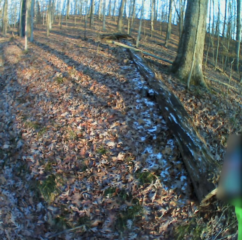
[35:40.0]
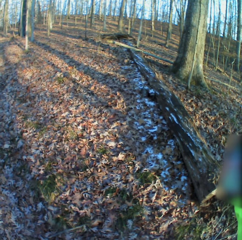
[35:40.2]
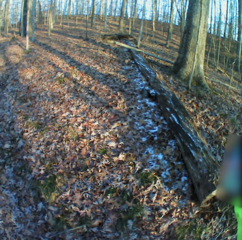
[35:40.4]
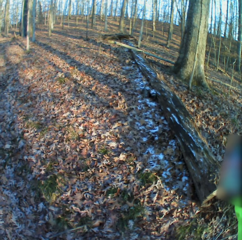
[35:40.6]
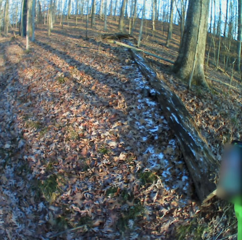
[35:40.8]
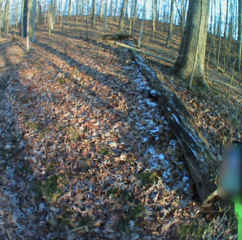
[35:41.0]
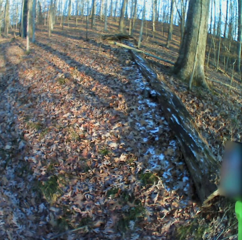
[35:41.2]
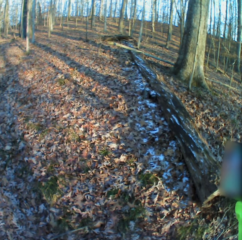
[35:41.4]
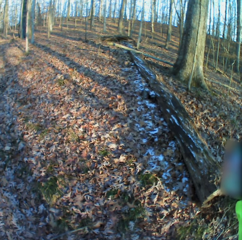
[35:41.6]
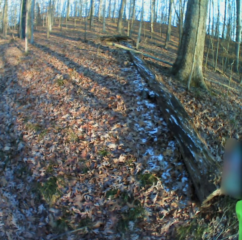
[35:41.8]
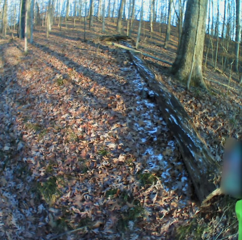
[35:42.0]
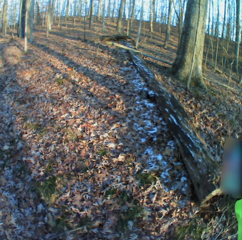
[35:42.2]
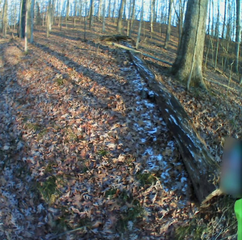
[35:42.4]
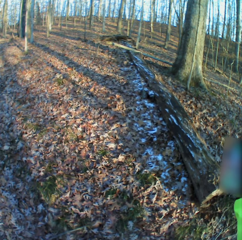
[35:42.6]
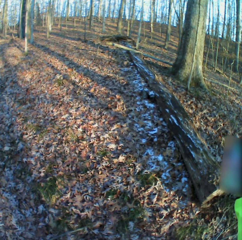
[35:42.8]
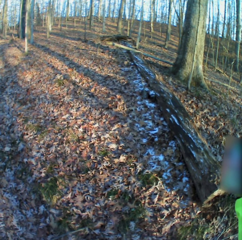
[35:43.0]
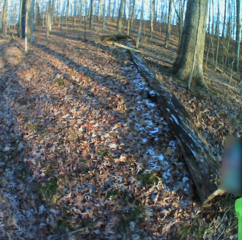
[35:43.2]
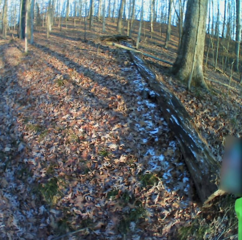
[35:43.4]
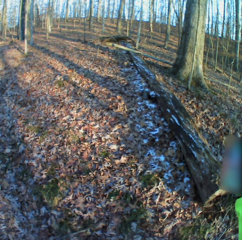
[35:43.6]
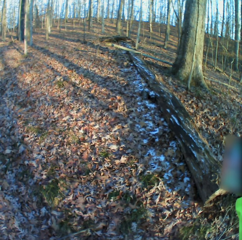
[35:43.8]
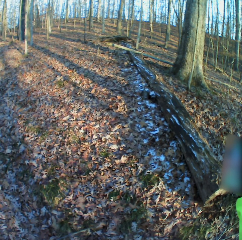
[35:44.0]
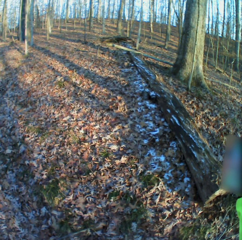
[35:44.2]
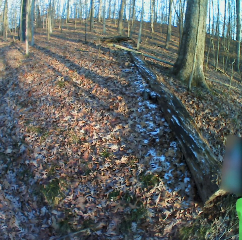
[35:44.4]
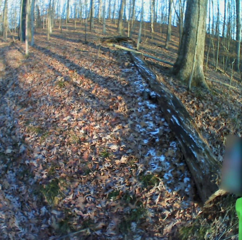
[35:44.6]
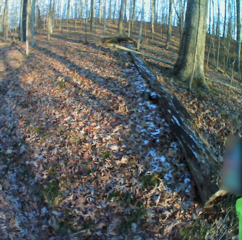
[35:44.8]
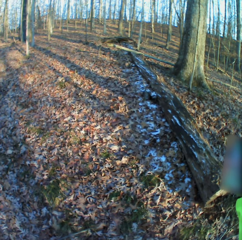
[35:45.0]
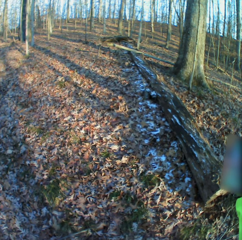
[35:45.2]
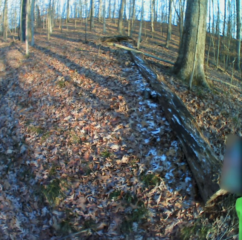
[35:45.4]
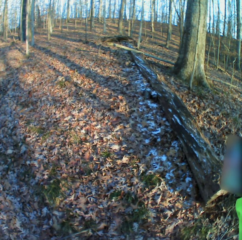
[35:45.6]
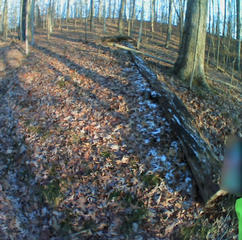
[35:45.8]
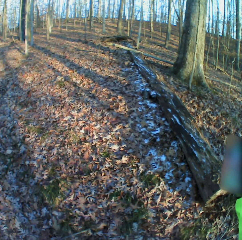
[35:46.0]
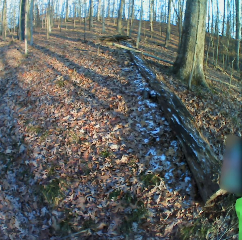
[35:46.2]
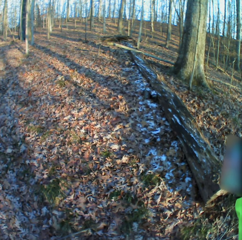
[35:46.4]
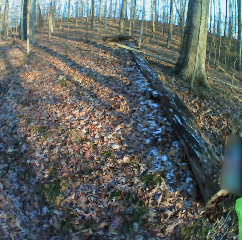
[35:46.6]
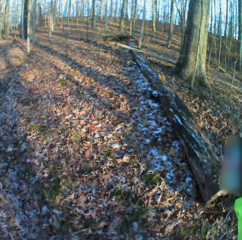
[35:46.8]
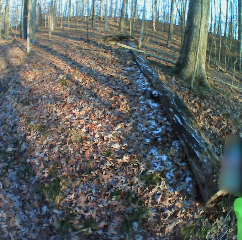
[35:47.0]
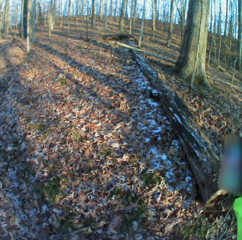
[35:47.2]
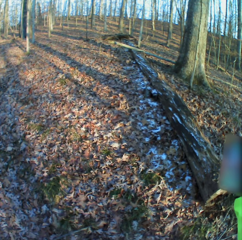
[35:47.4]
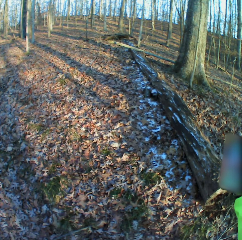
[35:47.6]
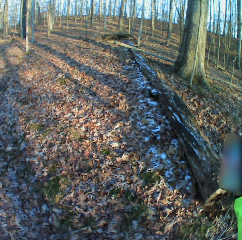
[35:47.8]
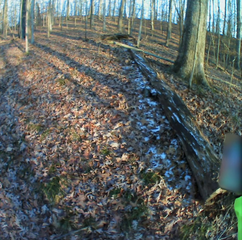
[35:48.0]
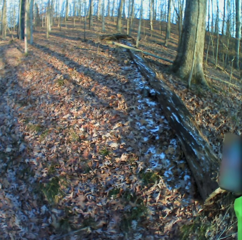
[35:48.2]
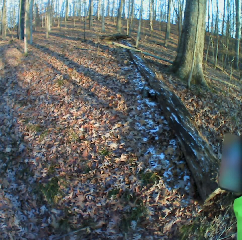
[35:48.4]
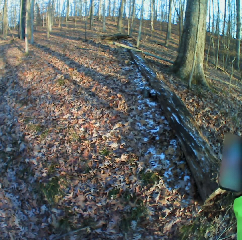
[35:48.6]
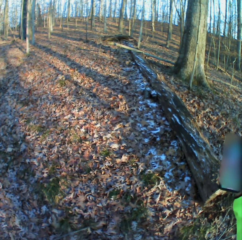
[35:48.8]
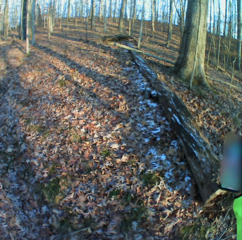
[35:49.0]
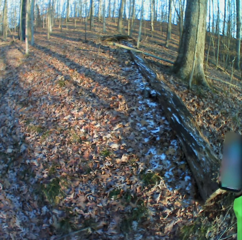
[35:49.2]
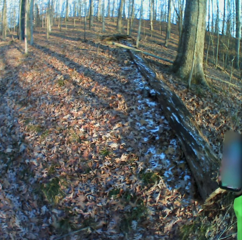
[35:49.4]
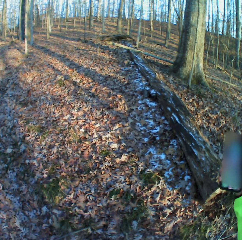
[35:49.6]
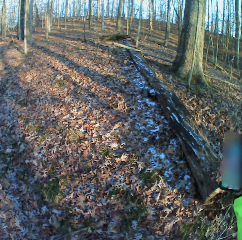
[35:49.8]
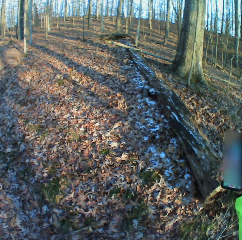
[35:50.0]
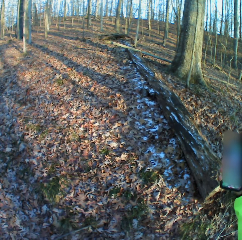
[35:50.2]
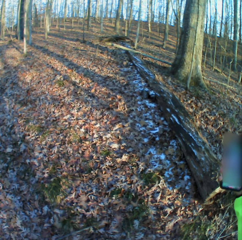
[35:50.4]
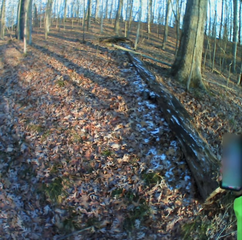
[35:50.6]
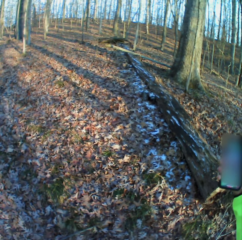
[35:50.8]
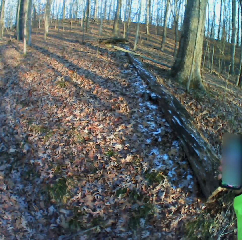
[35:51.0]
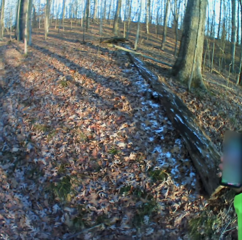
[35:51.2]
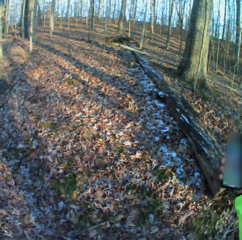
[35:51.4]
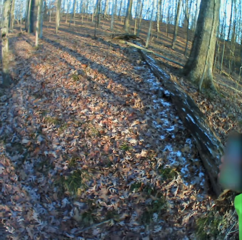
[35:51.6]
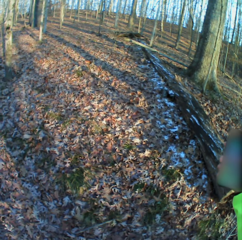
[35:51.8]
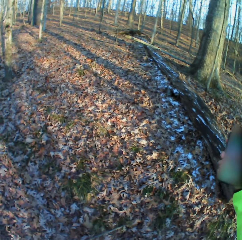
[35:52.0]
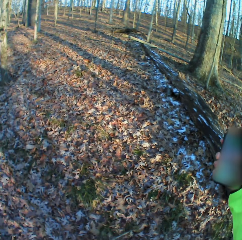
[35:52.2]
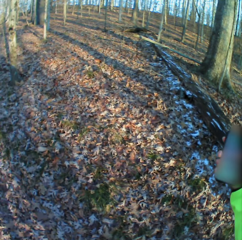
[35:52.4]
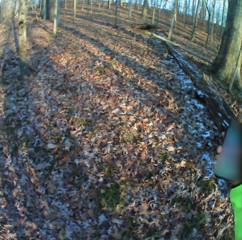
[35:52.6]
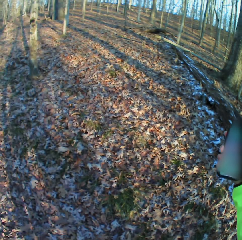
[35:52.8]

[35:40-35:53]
The camera wearer scrolls the phone.

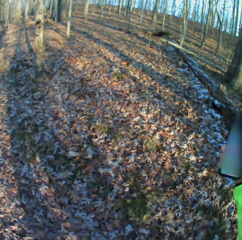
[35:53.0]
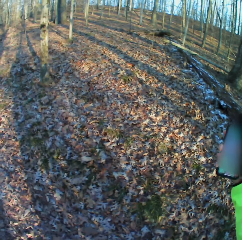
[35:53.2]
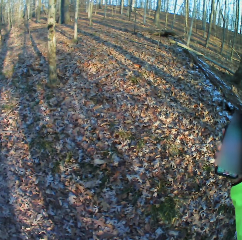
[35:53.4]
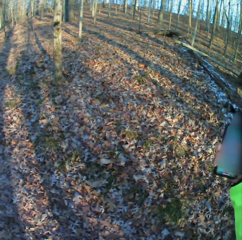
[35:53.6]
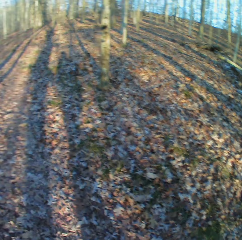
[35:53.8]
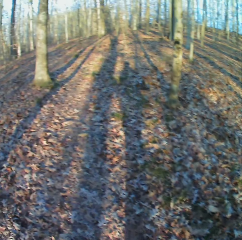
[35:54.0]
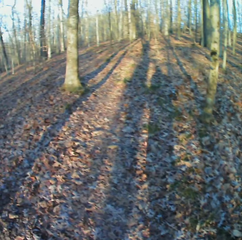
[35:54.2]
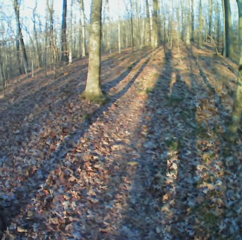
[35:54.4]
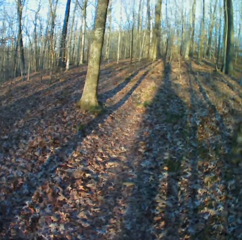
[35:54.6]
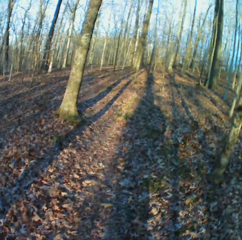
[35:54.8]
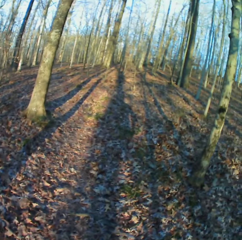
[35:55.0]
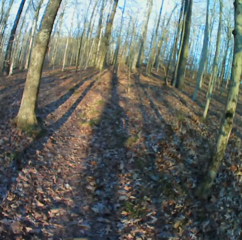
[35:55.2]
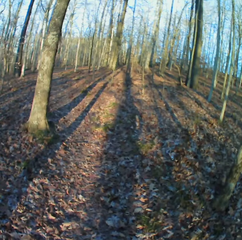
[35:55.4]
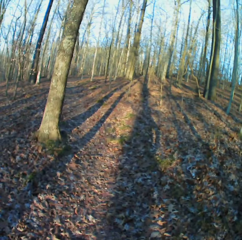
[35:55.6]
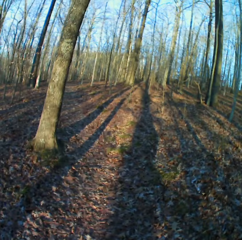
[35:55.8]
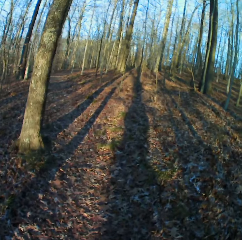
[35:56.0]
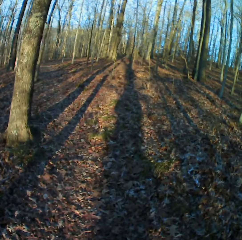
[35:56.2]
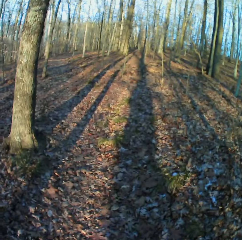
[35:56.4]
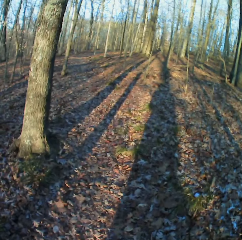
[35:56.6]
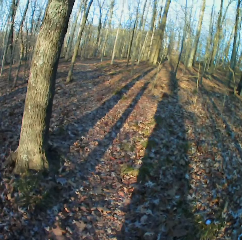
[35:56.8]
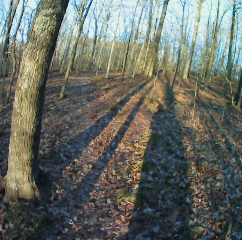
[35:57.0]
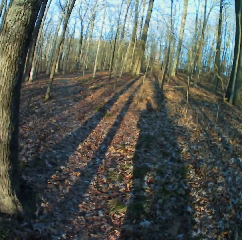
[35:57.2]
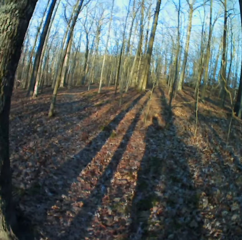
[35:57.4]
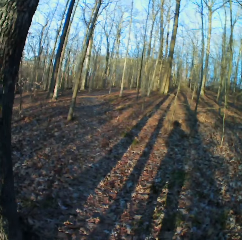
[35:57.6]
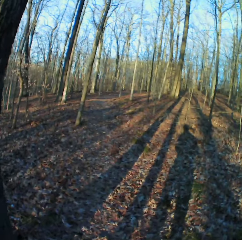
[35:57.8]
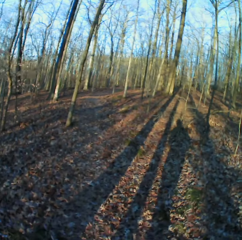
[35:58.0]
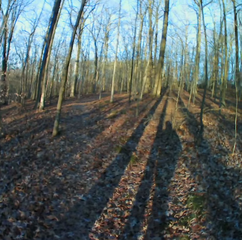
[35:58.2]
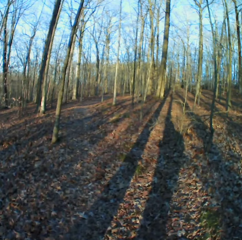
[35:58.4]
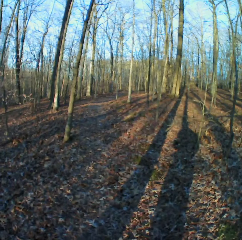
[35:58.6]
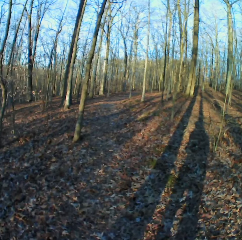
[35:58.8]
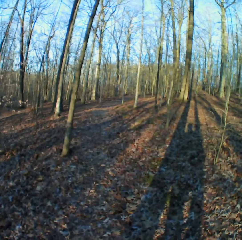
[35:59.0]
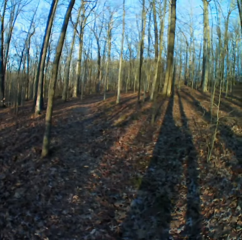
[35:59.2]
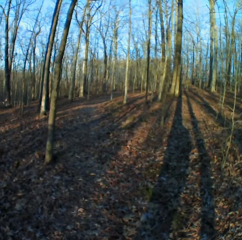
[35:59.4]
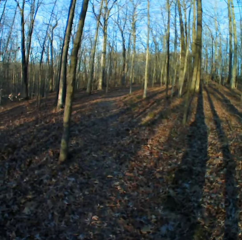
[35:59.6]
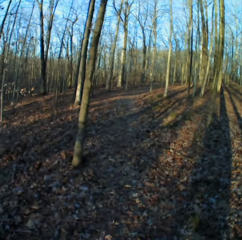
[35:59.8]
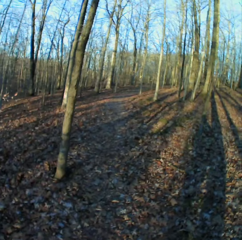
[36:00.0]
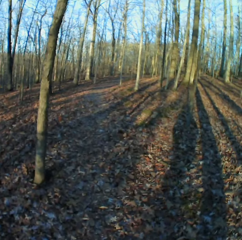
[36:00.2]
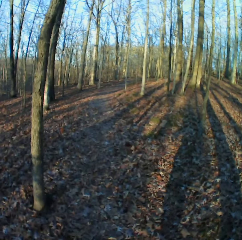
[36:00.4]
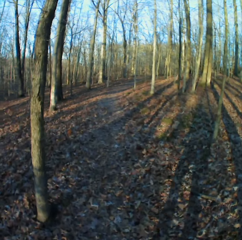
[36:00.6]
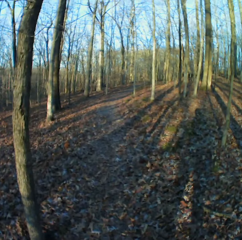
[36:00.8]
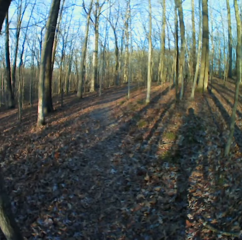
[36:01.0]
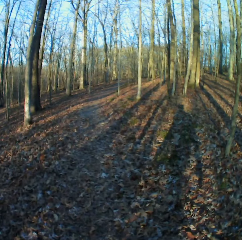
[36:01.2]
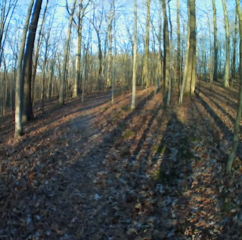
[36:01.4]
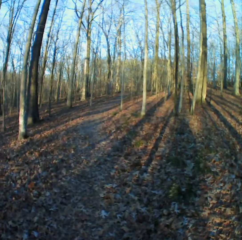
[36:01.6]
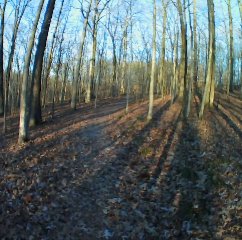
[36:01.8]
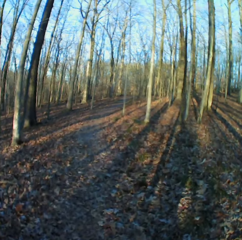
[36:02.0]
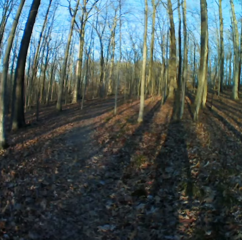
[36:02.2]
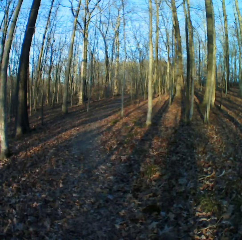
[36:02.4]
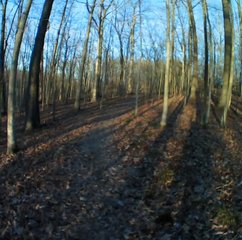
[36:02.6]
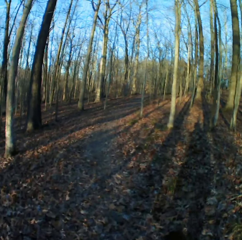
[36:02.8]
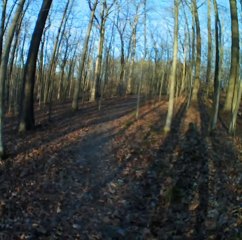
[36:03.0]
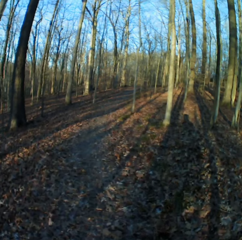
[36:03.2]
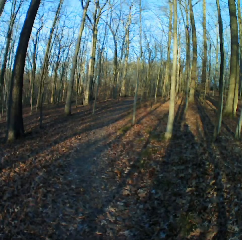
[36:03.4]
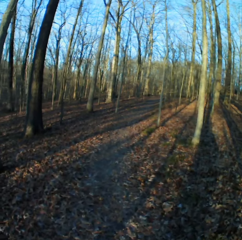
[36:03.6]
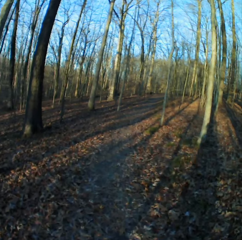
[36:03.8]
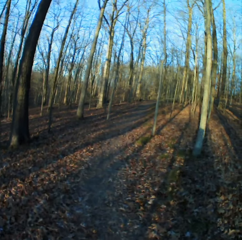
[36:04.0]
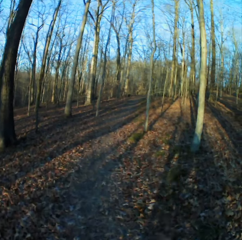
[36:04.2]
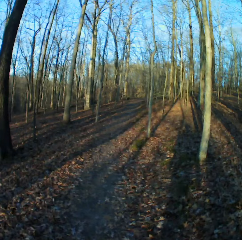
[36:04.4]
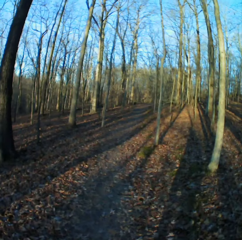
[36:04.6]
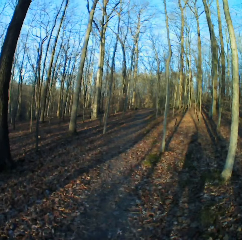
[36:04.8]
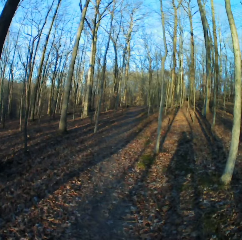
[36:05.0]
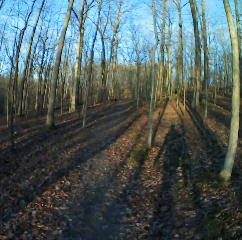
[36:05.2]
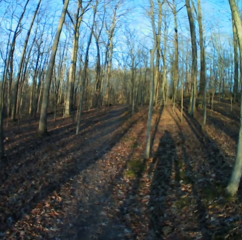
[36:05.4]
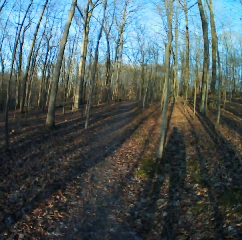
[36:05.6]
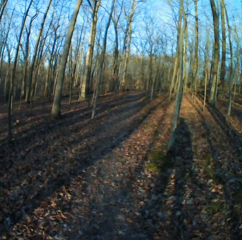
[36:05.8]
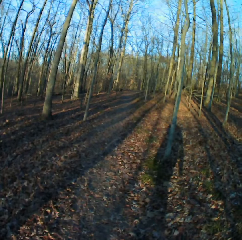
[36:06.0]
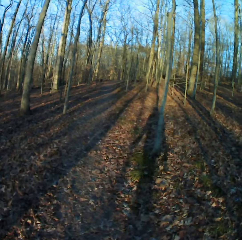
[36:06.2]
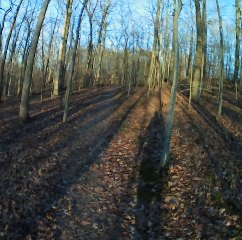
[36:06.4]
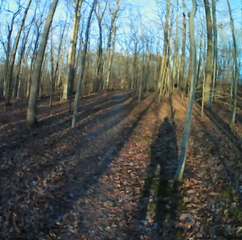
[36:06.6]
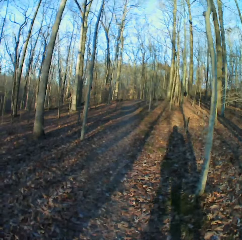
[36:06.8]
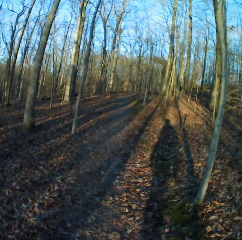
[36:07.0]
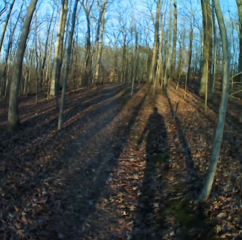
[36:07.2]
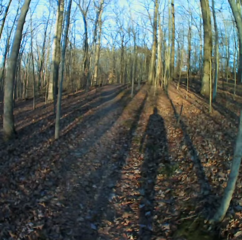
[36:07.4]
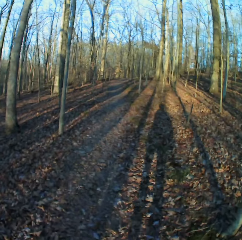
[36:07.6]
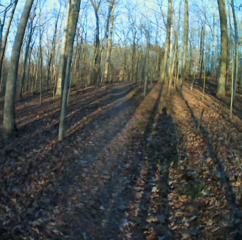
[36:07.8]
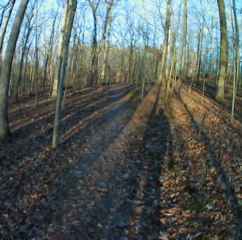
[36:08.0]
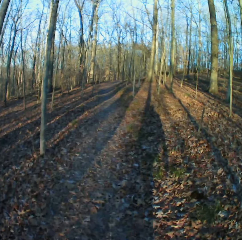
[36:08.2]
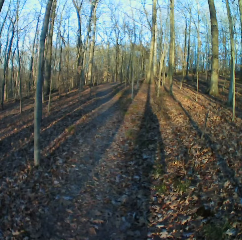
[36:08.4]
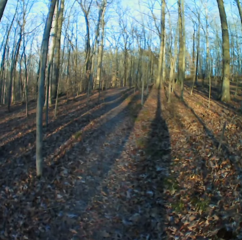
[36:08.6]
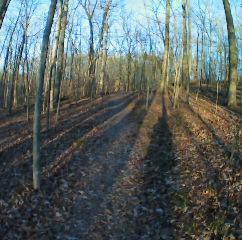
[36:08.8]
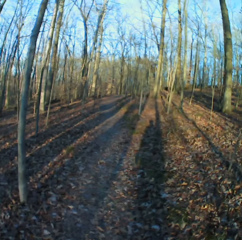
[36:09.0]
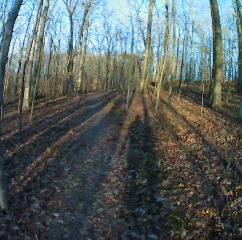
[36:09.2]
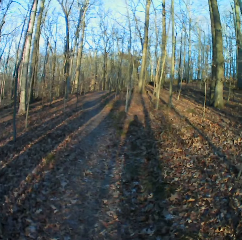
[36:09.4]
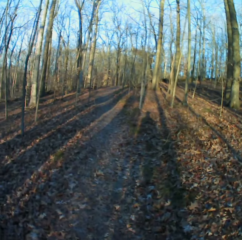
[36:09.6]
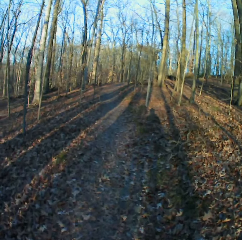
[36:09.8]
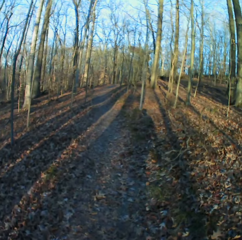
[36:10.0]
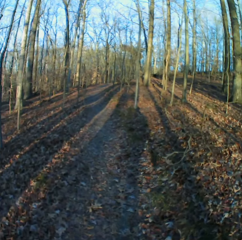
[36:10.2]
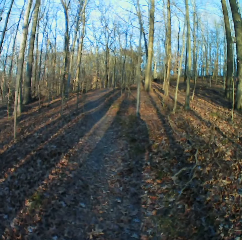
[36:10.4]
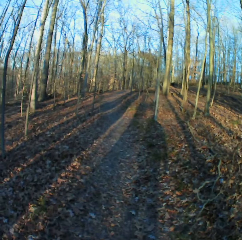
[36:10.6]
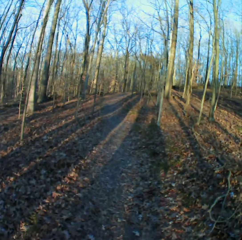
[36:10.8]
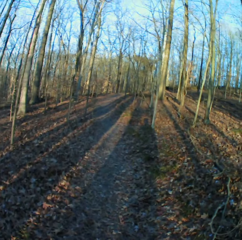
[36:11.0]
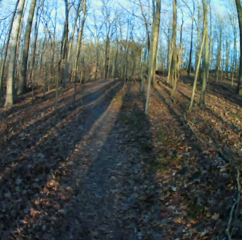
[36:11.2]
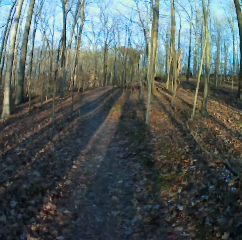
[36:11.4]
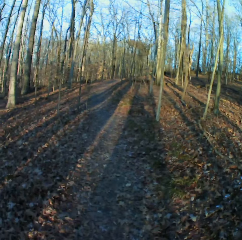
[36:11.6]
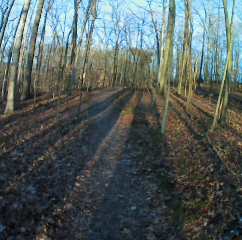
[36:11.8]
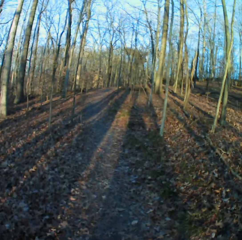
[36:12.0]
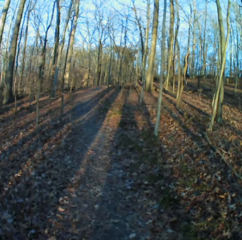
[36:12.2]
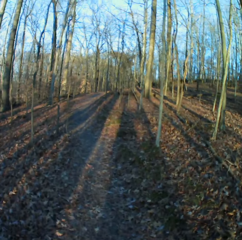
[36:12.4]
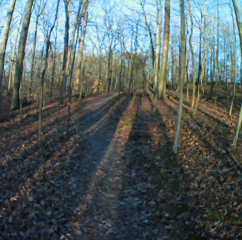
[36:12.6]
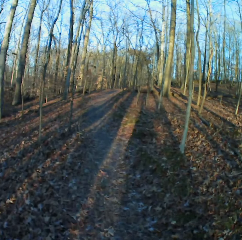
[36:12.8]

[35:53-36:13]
The camera wearer walks down the forest. They sneeze. They cough. They sneeze. They sneeze again.
